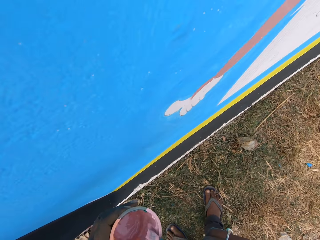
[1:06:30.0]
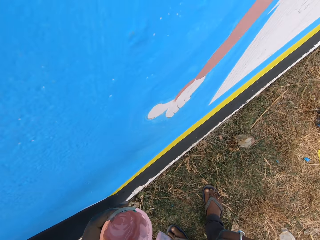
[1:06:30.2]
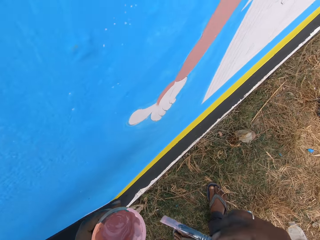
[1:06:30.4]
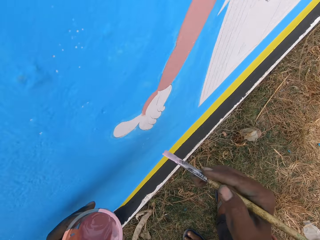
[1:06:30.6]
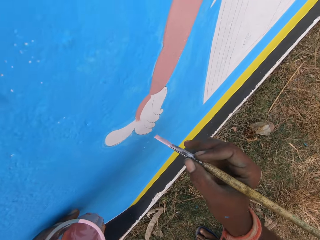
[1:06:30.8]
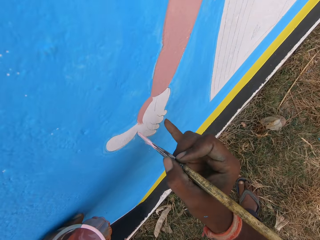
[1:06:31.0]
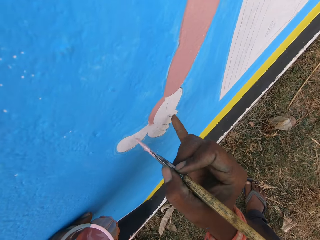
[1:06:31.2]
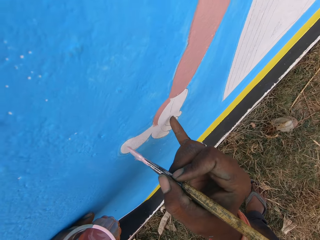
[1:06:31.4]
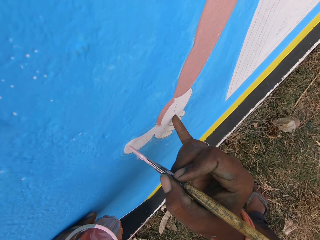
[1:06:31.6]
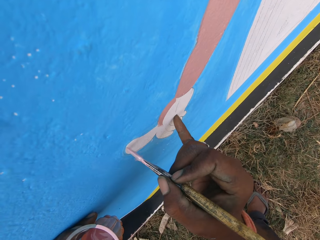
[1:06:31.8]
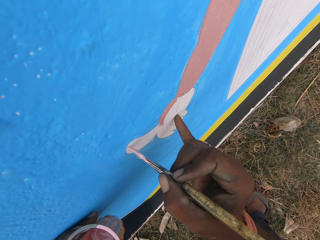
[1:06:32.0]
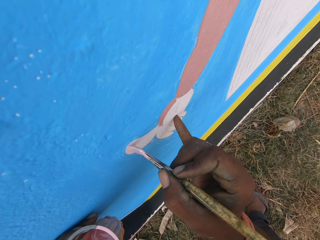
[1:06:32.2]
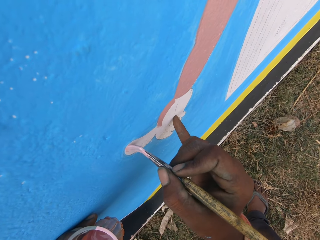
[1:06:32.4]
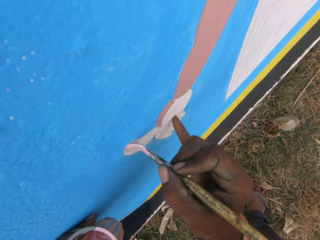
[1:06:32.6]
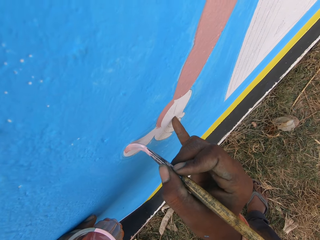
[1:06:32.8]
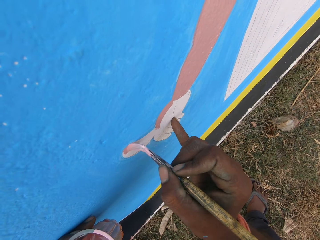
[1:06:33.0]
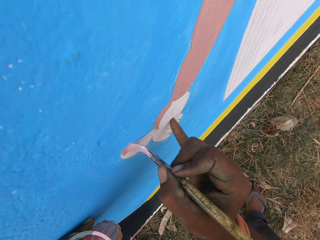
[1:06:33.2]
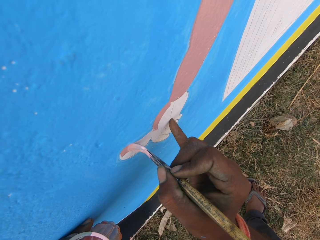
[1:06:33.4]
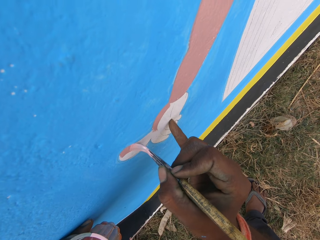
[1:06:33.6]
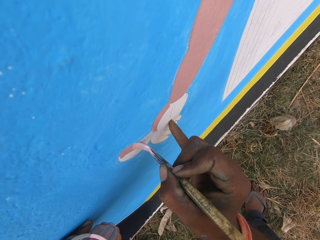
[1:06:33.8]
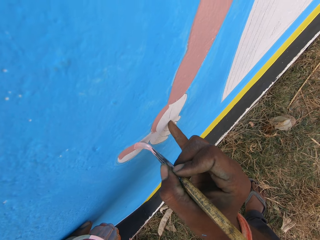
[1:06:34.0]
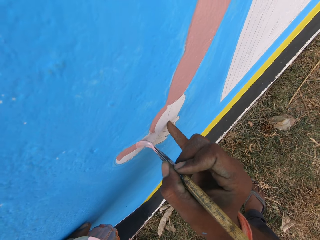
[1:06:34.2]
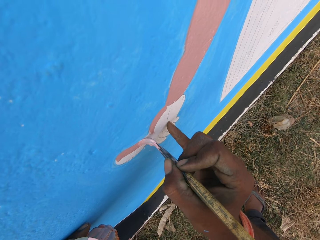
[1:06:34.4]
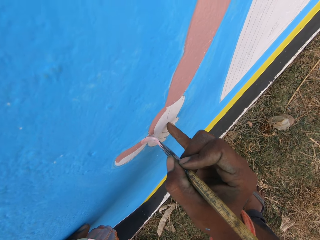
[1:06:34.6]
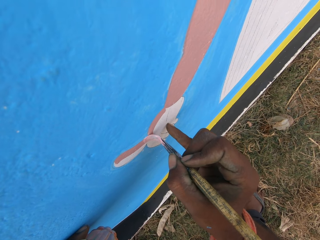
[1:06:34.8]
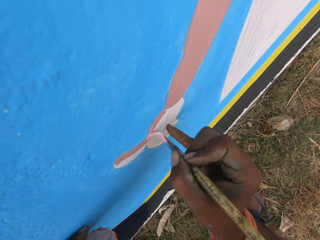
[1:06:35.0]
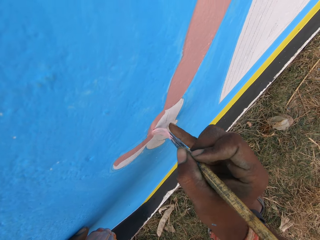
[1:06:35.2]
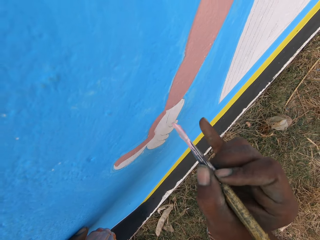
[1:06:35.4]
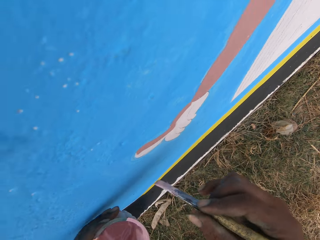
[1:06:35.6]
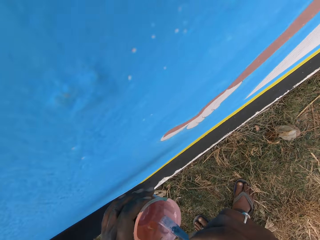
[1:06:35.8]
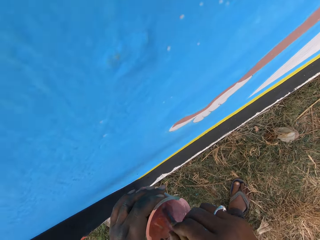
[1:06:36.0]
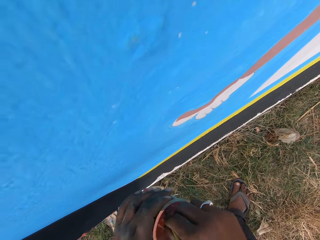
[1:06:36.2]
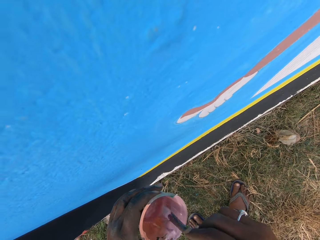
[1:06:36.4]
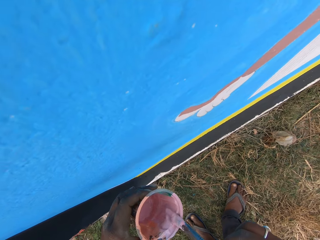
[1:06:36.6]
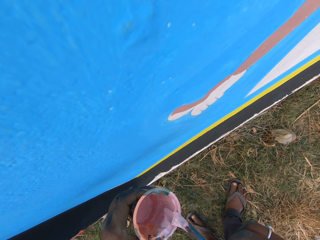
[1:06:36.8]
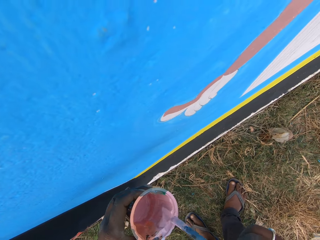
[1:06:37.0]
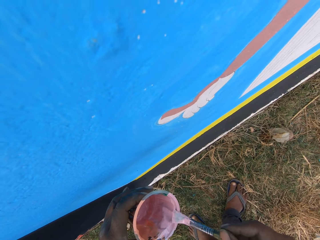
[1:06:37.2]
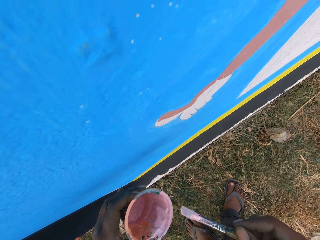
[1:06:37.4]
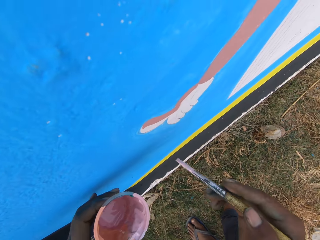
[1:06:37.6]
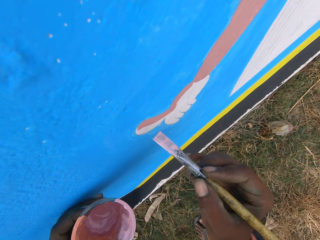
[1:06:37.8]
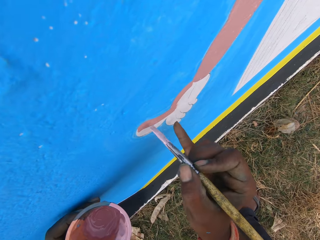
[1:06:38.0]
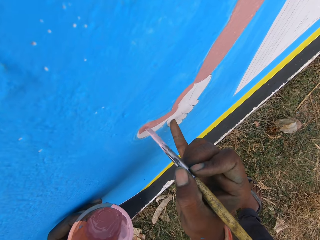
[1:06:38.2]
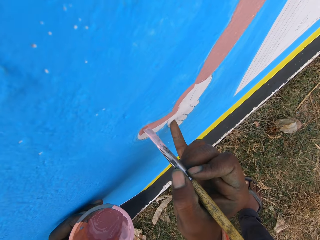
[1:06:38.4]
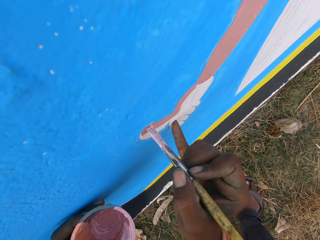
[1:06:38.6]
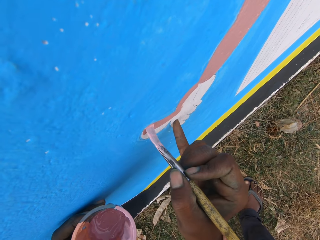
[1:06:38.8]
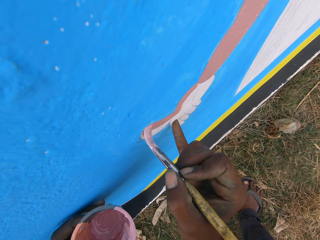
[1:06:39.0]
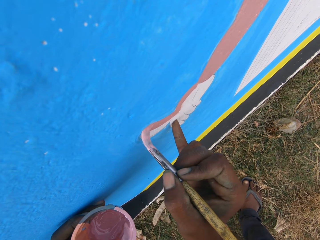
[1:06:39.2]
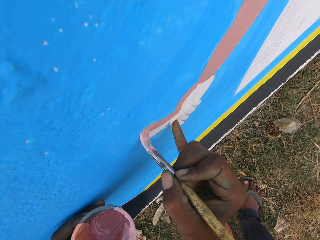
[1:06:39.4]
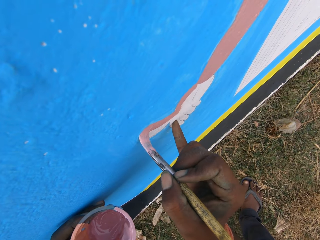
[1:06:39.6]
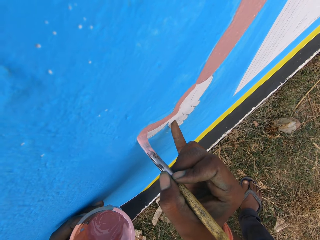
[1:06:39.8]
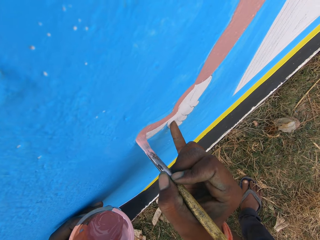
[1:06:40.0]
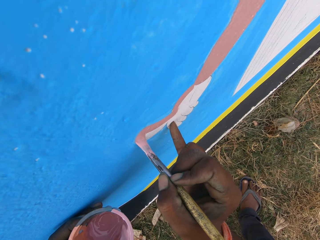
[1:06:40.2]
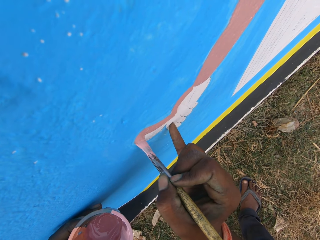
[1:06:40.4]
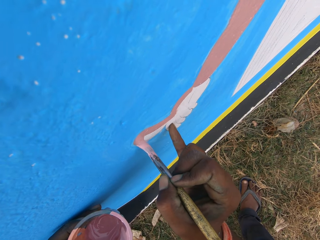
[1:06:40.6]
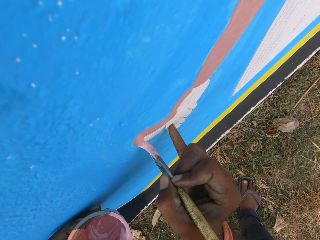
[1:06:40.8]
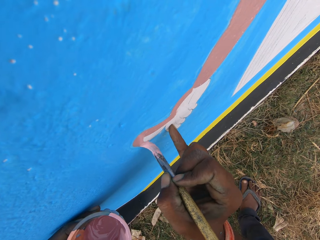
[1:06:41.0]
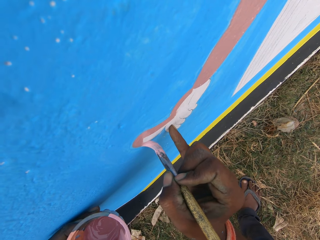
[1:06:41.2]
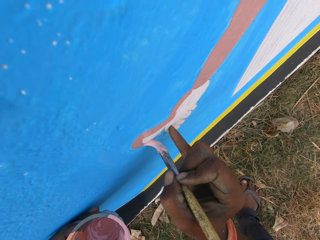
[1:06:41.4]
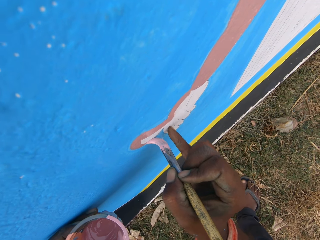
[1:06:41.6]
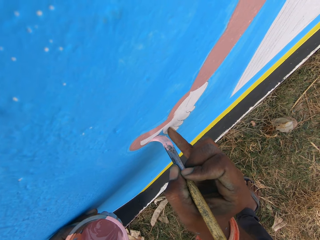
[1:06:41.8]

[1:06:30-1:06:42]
The camera wearer dips the painting brush into the paint bowl in his left hand. He puts a finger of his right hand on the wall. He paints on the wall with the painting brush in his right hand. He dips the painting brush into the paint bowl in his left hand again and rubs the painting brush against the edge of the paint bowl. He puts a finger of his right hand on the wall. He paints on the wall with the painting brush in his right hand.

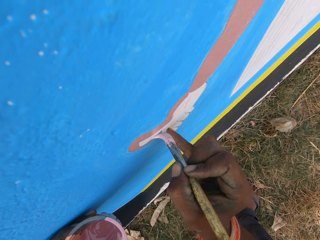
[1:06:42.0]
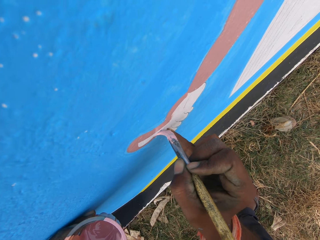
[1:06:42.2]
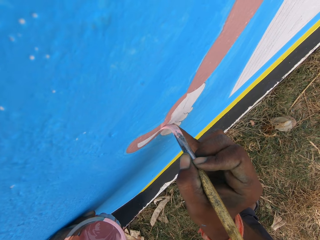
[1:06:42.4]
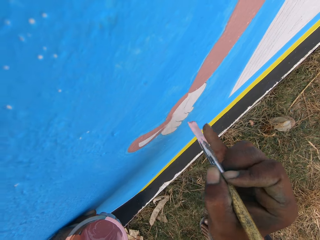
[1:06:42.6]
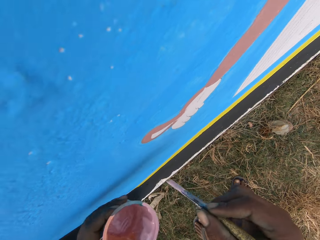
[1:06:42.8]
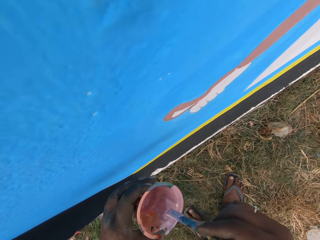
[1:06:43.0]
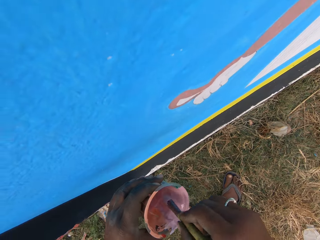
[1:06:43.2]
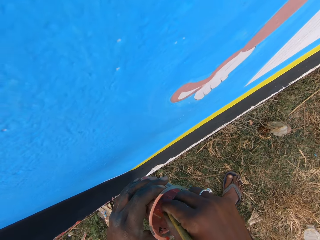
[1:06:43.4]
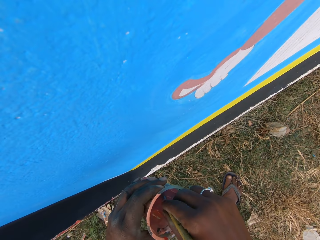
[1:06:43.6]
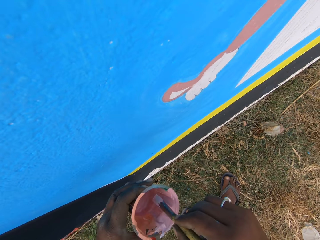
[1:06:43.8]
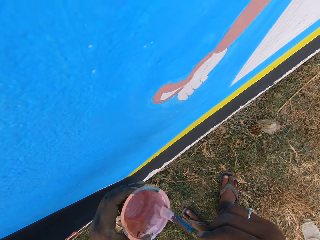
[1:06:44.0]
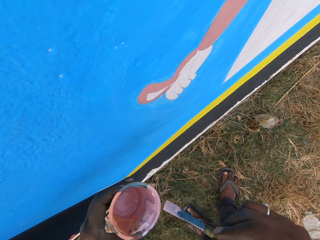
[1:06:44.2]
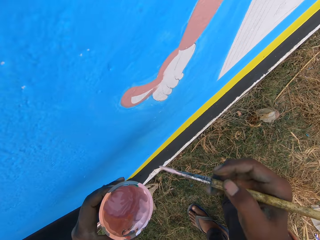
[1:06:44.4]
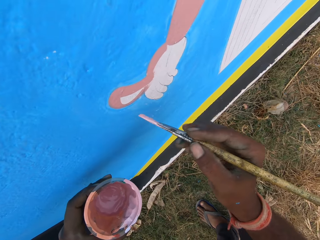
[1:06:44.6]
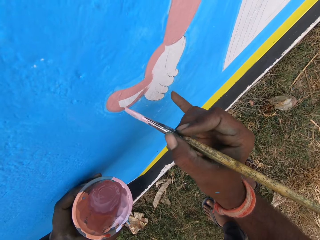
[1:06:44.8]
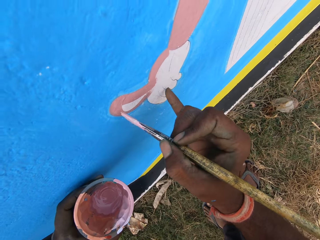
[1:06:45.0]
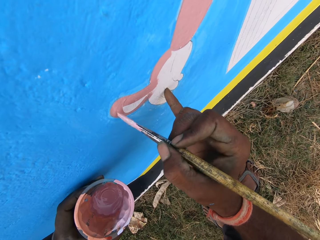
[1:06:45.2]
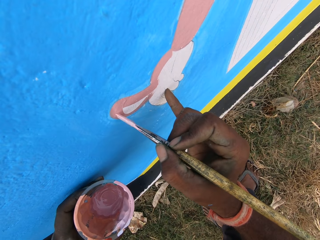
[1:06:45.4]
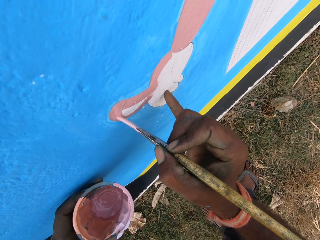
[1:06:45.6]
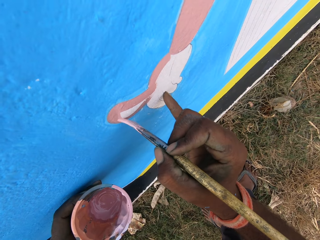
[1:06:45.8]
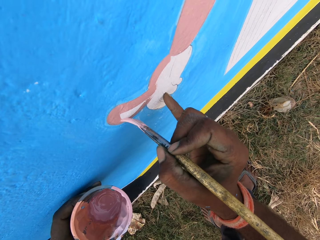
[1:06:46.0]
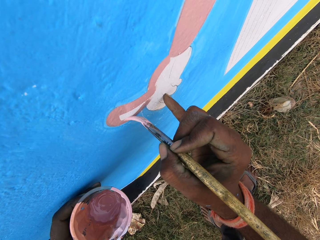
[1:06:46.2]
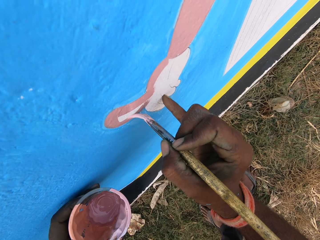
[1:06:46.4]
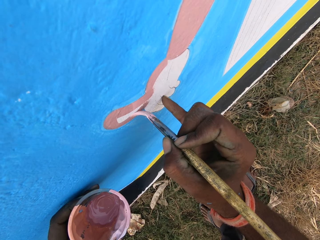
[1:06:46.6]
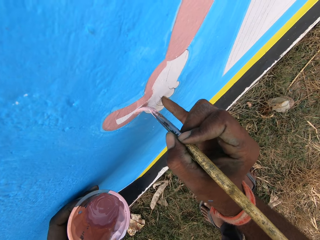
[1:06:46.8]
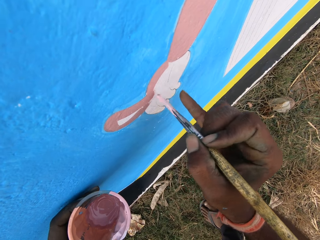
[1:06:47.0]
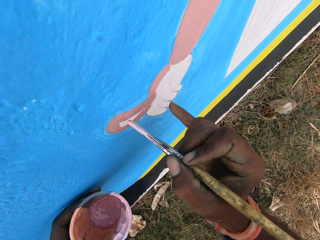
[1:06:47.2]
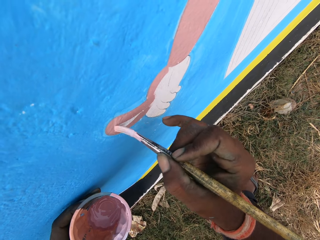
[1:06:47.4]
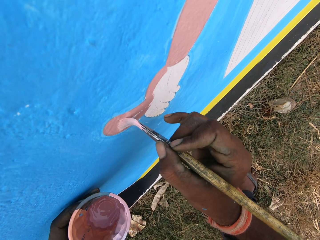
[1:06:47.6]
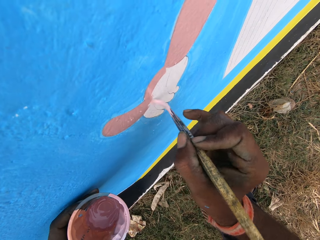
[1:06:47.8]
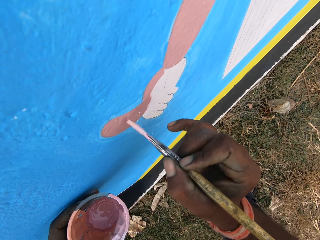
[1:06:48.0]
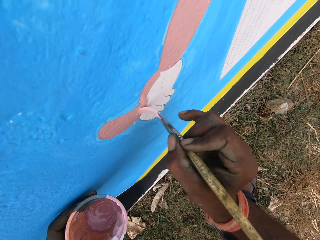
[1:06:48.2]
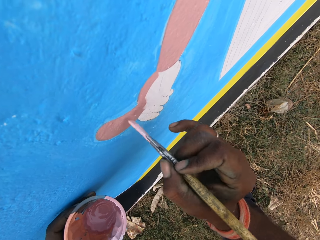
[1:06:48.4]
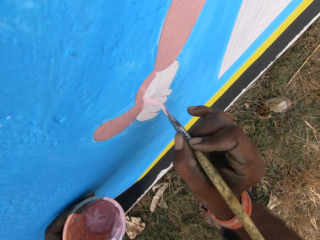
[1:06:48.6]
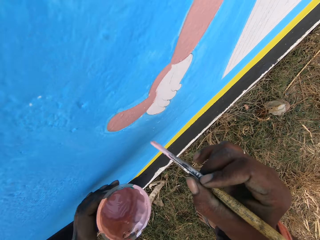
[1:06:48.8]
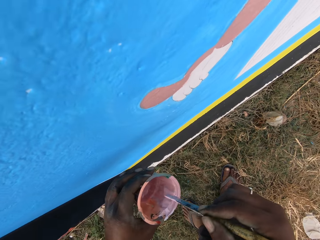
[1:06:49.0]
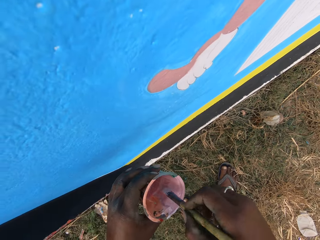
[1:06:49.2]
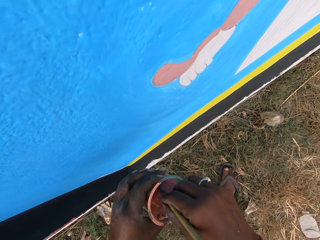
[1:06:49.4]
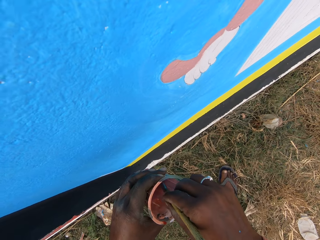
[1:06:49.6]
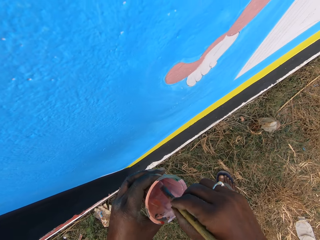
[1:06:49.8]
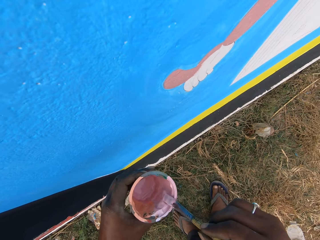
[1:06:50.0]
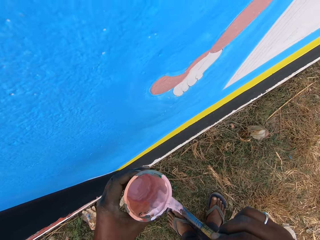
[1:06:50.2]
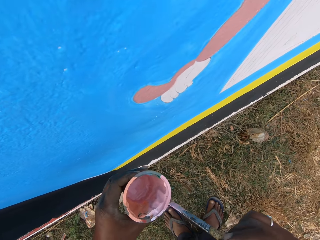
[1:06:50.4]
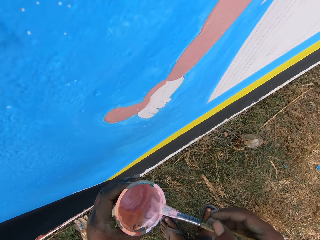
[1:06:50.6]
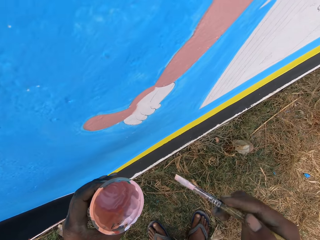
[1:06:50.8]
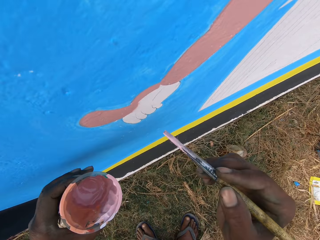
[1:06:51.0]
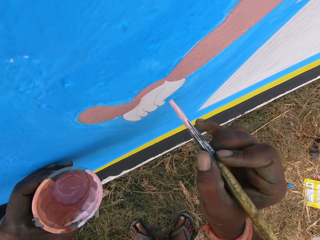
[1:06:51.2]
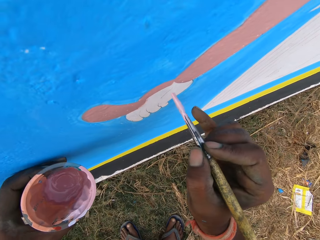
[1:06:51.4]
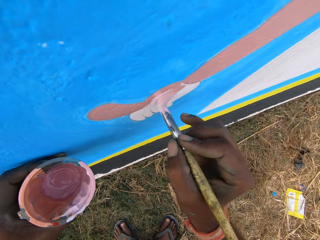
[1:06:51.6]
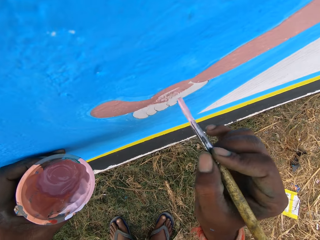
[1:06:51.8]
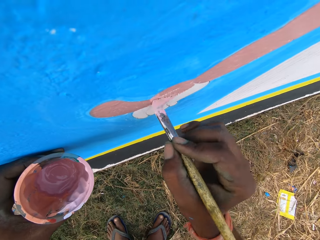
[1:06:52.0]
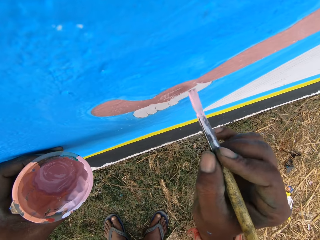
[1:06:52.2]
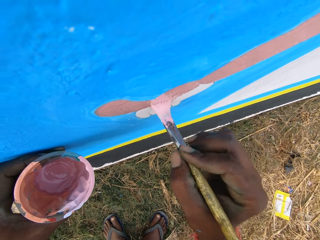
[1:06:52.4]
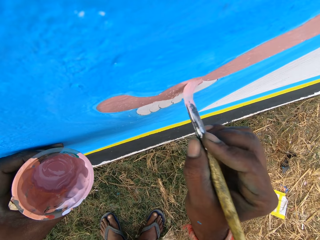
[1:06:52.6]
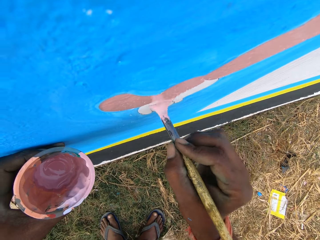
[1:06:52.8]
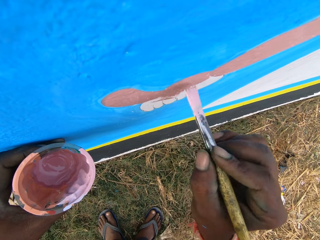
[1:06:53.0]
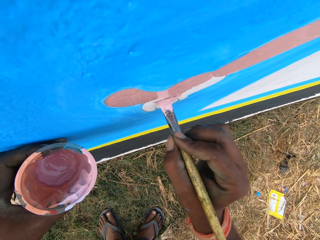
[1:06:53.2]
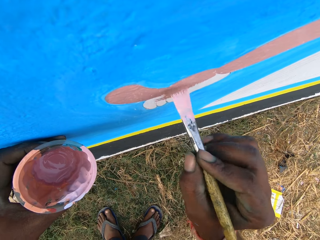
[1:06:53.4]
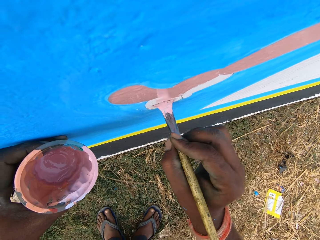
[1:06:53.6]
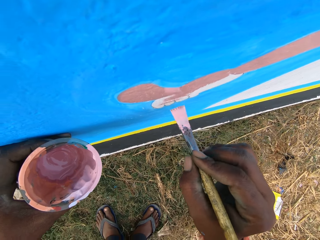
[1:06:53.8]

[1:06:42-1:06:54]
The camera wearer dips the painting brush into the paint bowl in his left hand. He rubs the painting brush against the edge of the paint bowl. He puts a finger of his right hand on the wall. He paints on the wall with the painting brush in his right hand. He dips the painting brush into the paint bowl in his left hand again and rubs the painting brush against the edge of the paint bowl. He paints on the wall with the painting brush in his right hand.
